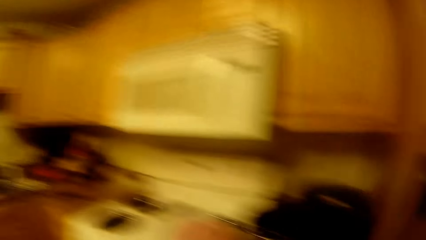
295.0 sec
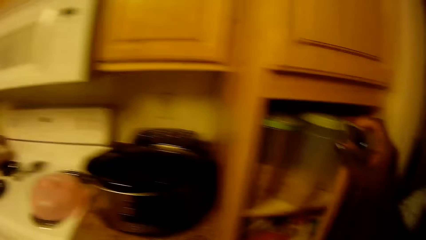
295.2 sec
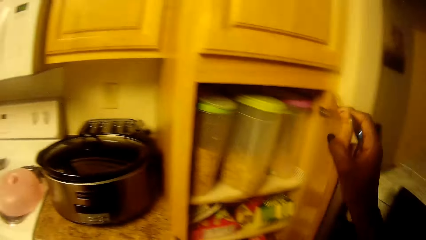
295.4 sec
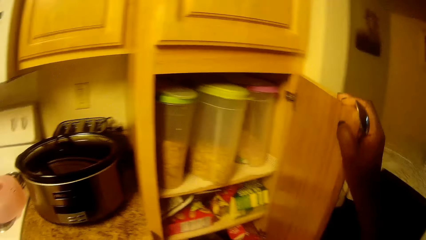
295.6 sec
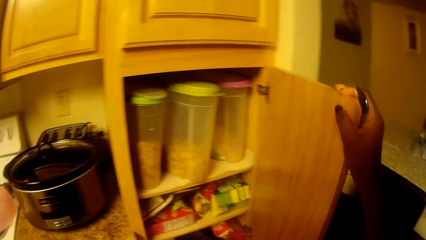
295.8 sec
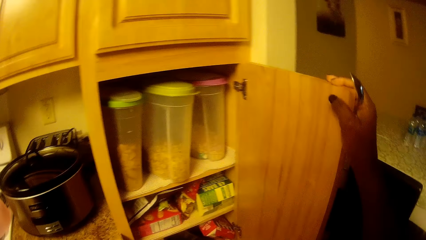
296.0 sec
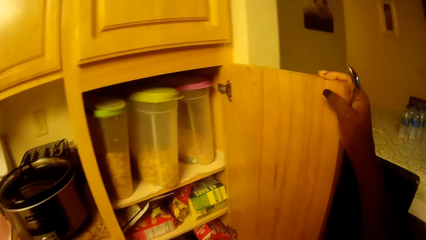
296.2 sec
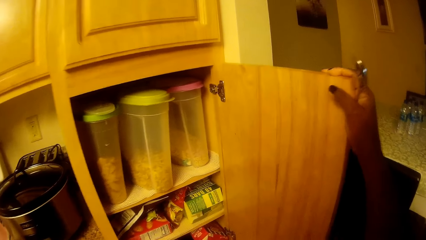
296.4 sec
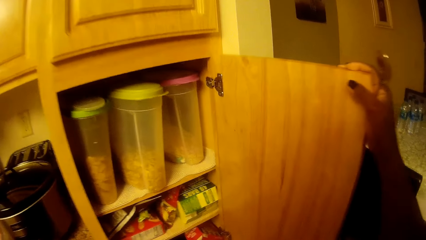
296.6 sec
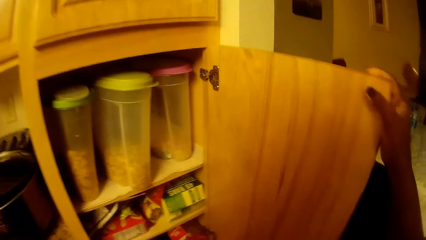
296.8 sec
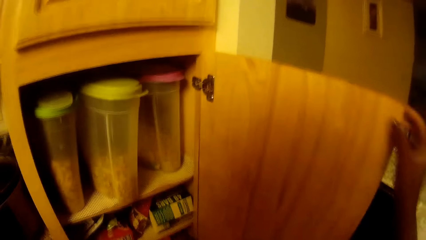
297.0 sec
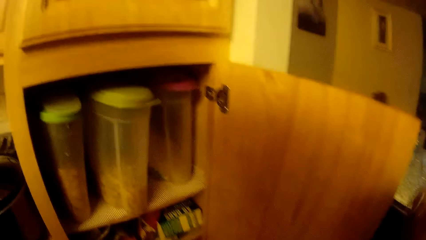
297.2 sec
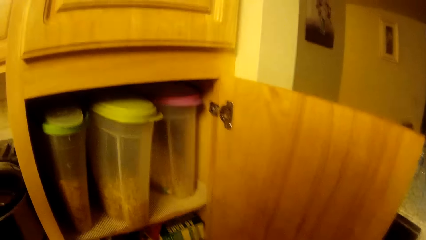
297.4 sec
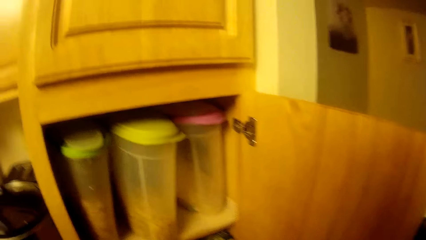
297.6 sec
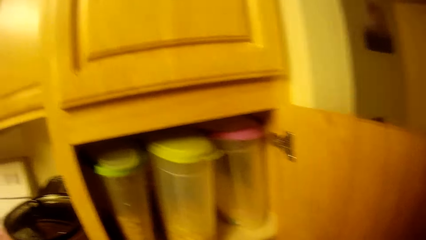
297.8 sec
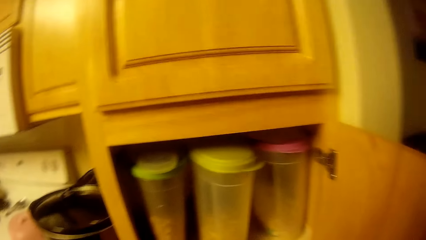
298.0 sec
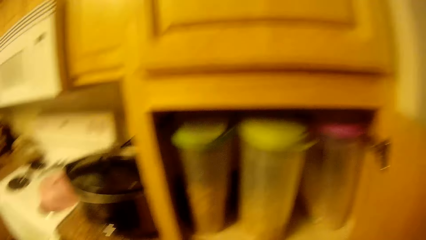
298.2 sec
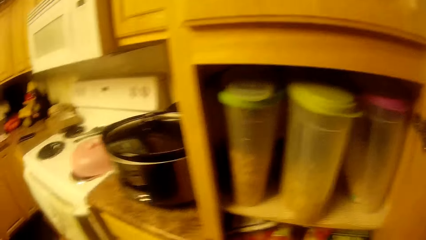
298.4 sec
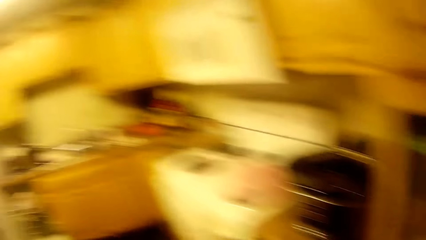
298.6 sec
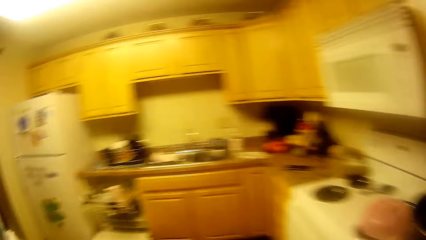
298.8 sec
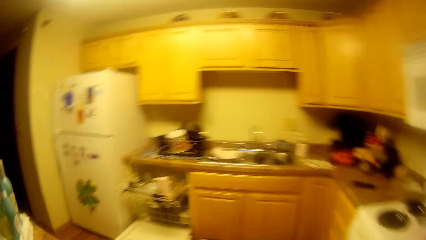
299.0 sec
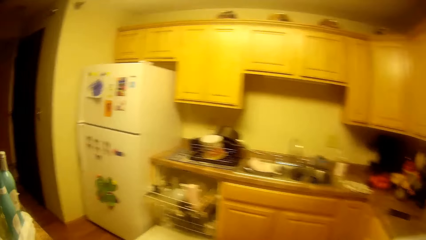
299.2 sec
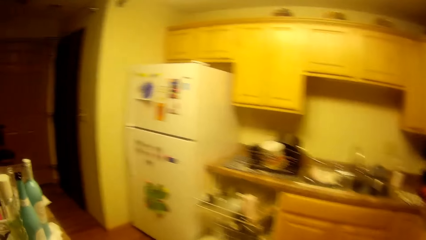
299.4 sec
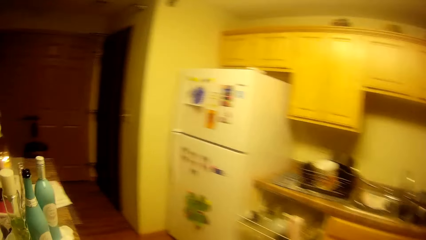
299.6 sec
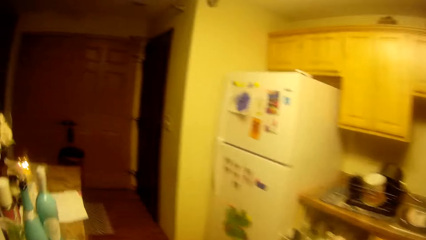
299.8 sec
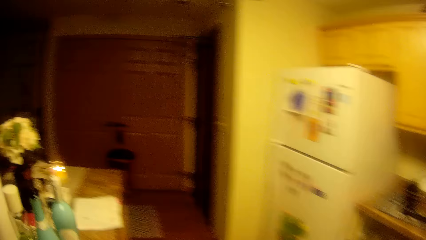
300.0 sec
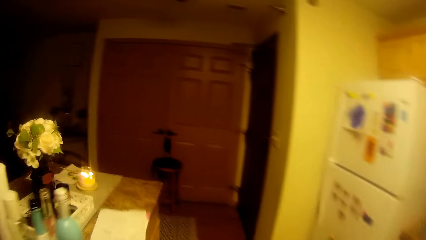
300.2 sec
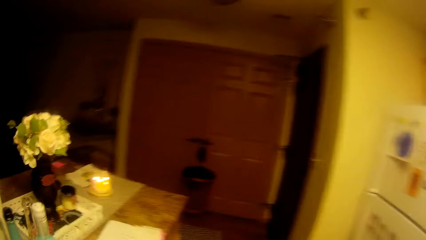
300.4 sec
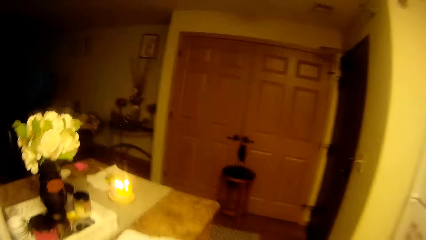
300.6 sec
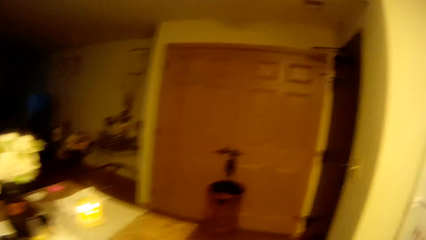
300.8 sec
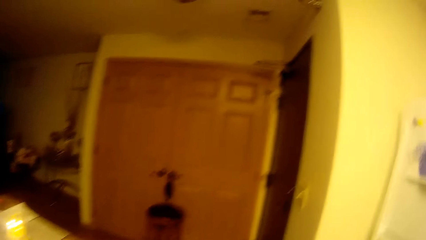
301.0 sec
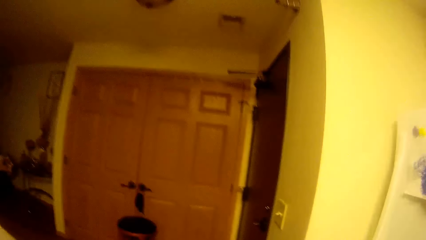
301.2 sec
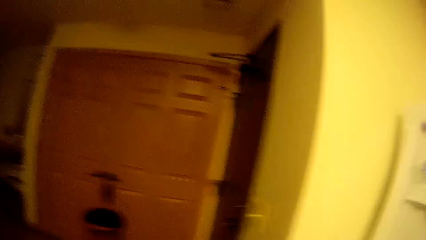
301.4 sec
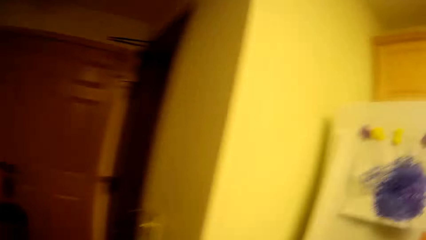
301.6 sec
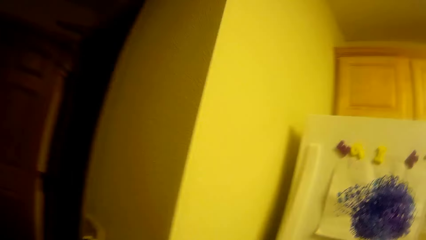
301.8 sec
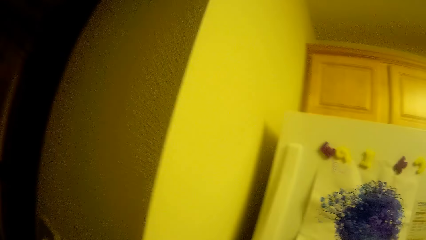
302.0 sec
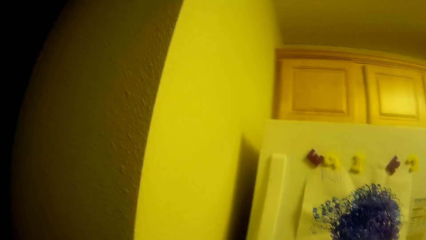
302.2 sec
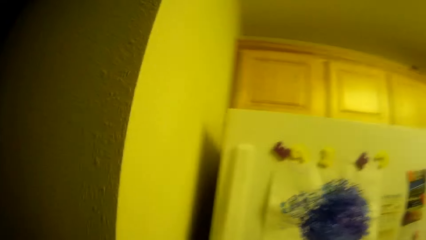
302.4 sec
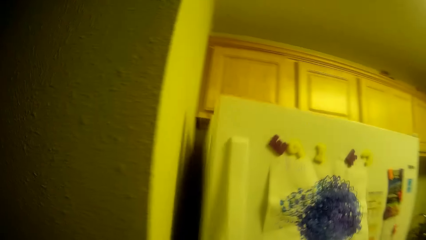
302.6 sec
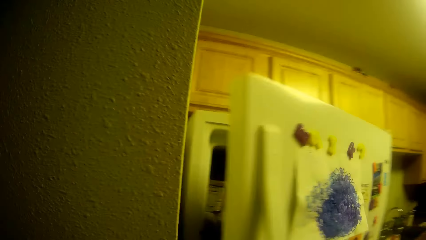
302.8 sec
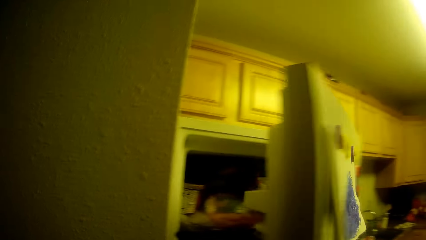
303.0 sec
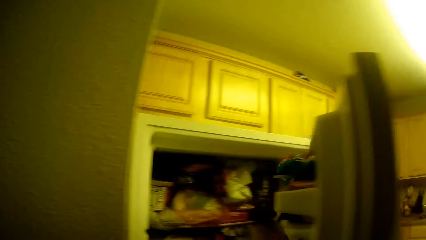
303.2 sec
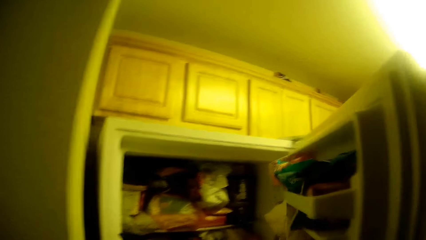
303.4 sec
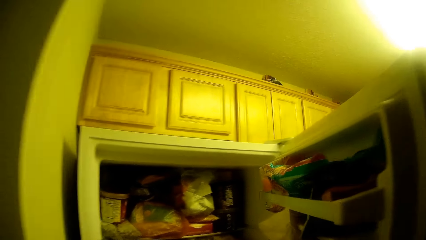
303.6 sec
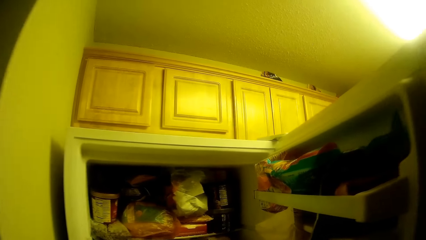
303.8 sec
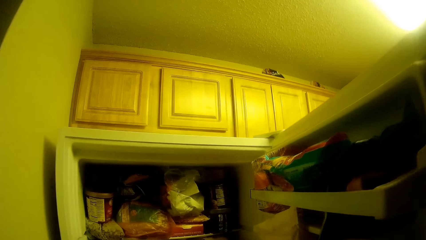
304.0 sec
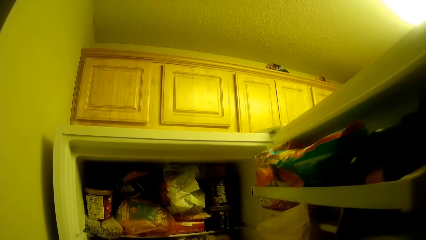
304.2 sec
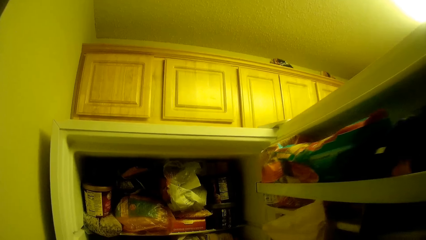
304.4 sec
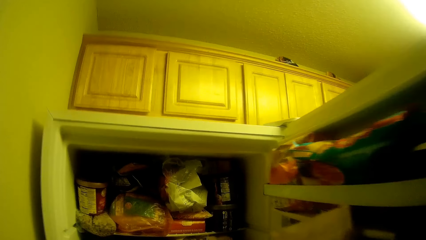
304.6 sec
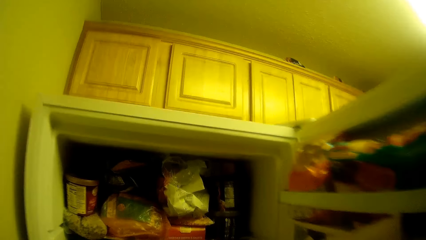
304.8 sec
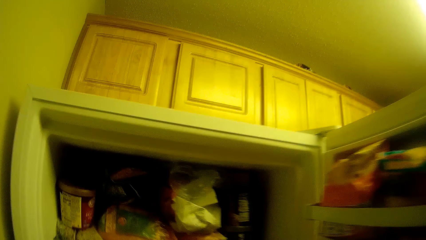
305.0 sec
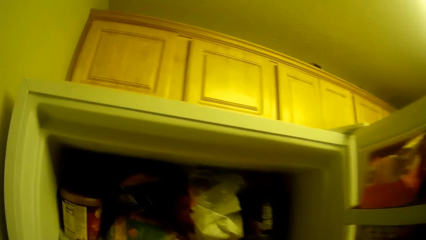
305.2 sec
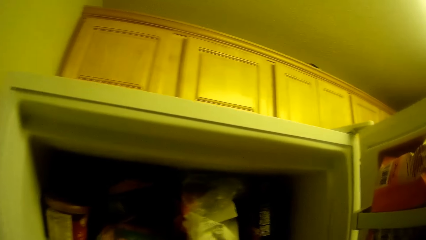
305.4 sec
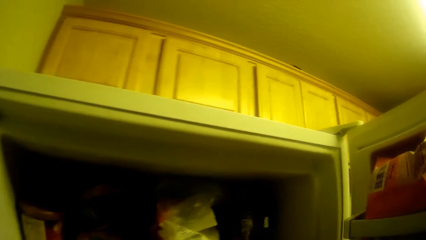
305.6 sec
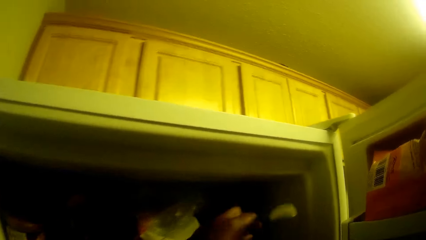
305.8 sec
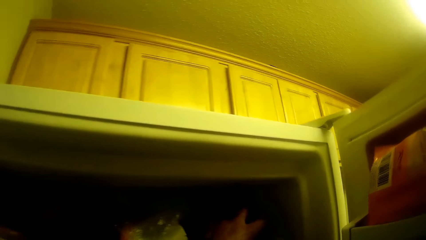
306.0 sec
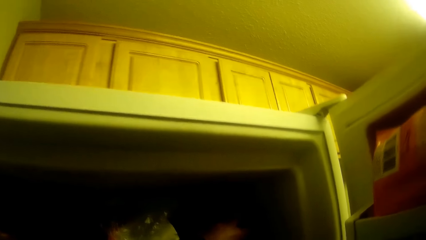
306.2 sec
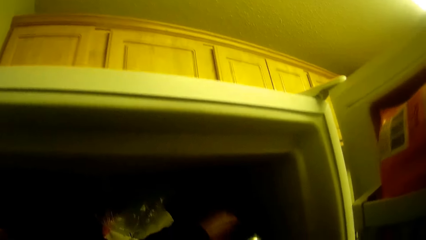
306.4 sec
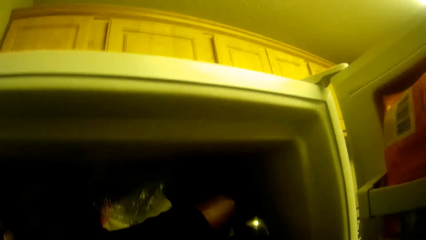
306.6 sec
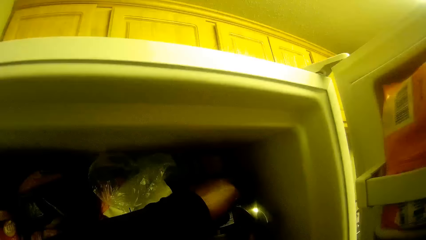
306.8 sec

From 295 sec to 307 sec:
The camera wearer opens a shelf with her right hand. She interacts with a girl. She walks around. She opens a refrigerator with her right hand. She holds a plastic bag with her left hand.

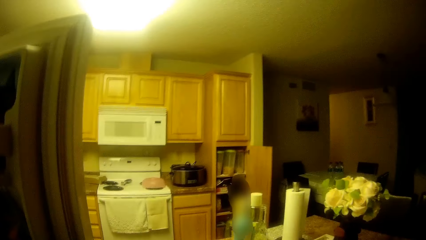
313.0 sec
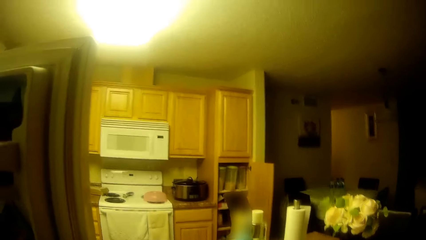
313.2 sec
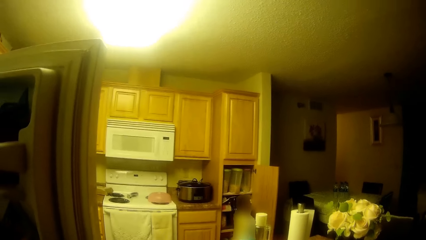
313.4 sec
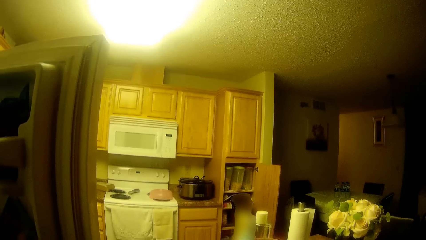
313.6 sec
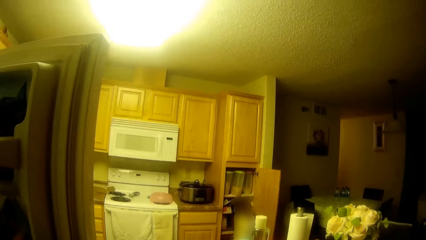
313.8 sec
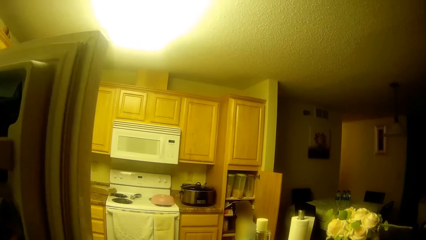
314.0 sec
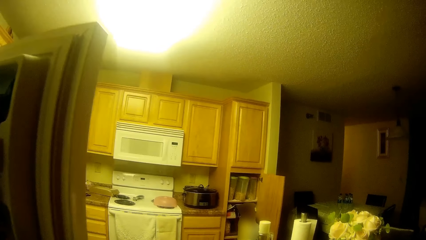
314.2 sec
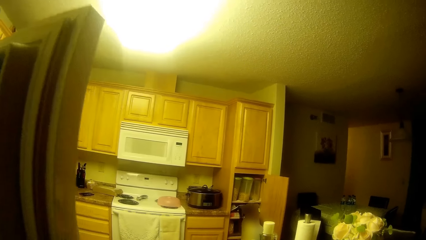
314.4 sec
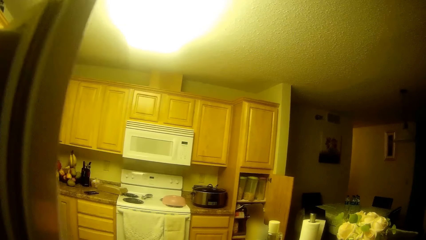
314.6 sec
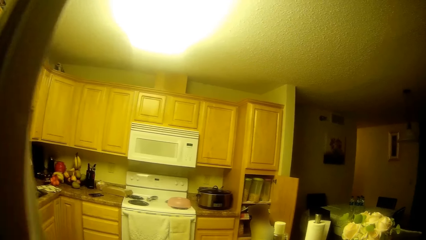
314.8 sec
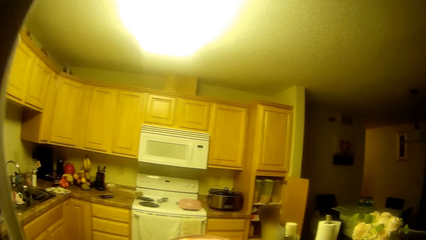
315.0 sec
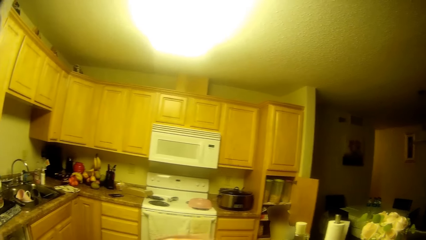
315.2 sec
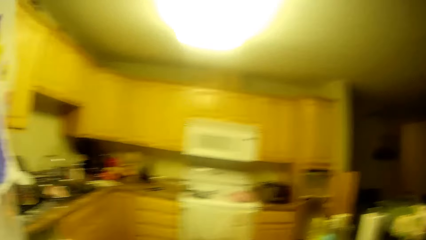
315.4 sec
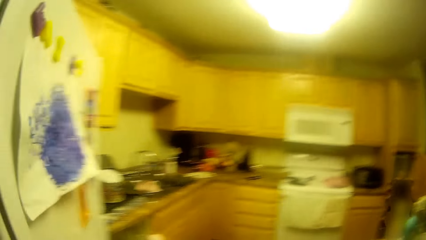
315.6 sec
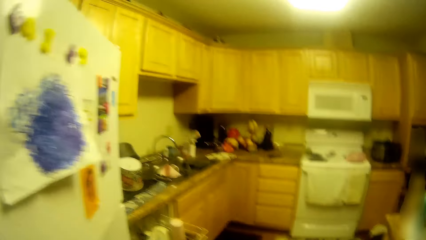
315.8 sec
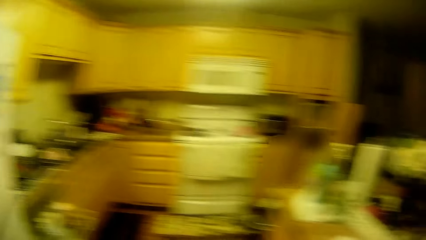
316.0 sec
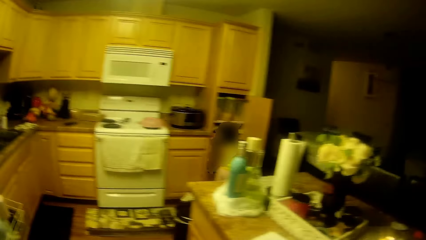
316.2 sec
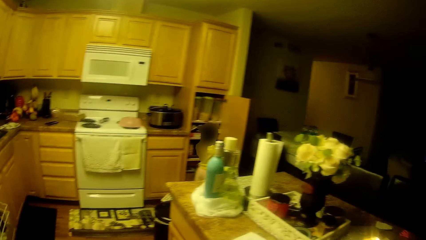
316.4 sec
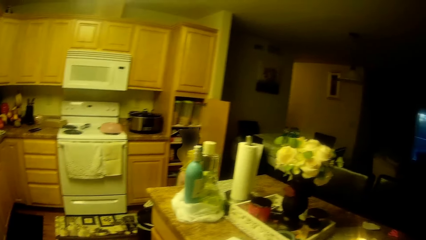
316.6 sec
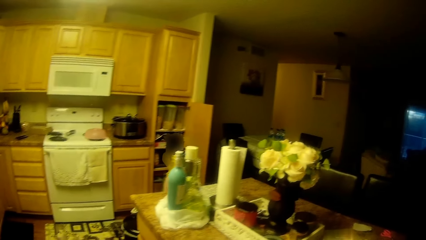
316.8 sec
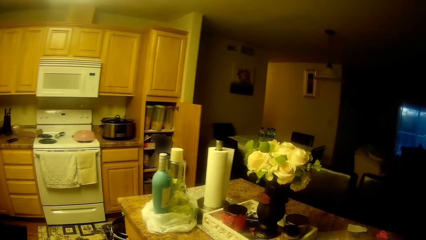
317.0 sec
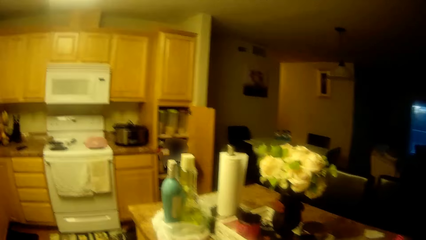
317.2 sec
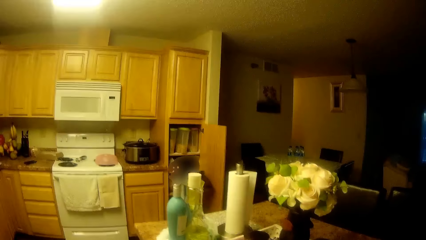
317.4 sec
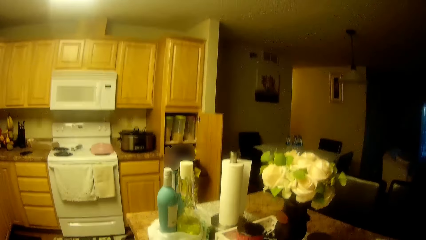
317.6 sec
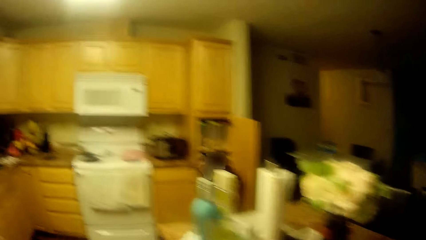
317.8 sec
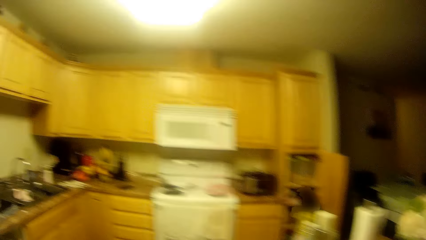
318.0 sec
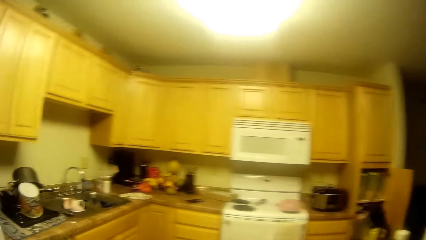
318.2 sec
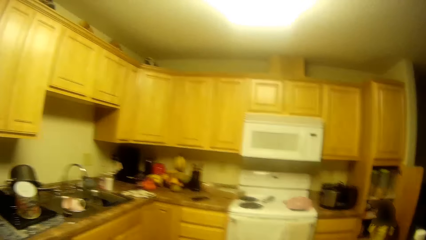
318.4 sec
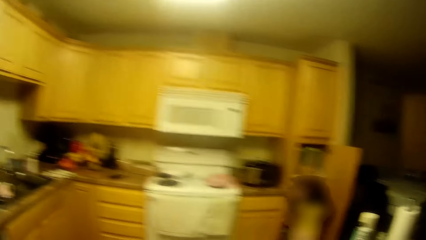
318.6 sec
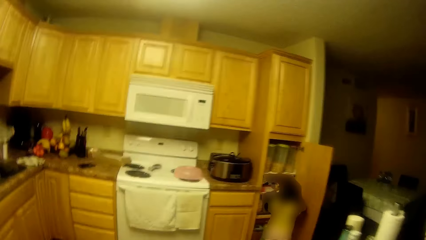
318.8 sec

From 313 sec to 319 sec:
The camera wearer closes the refrigerator with her right hand.
